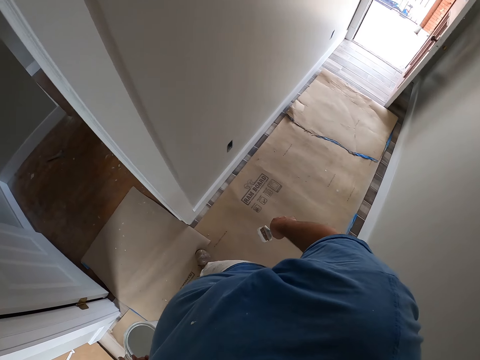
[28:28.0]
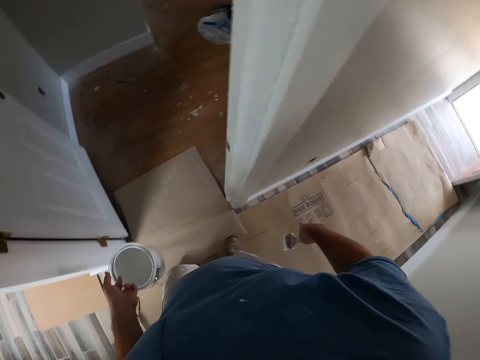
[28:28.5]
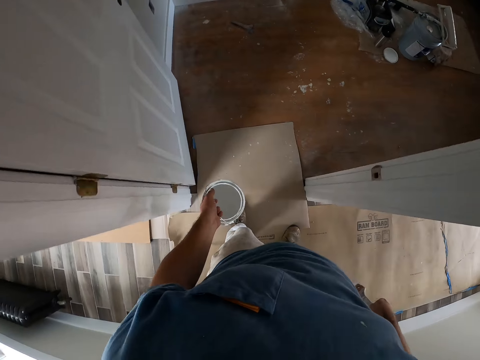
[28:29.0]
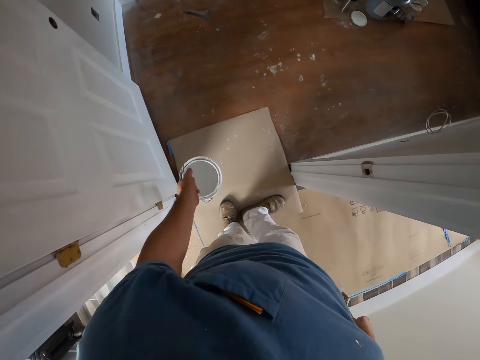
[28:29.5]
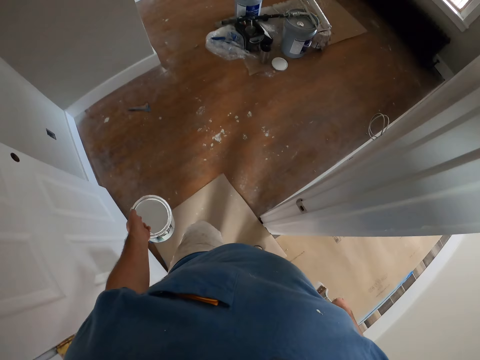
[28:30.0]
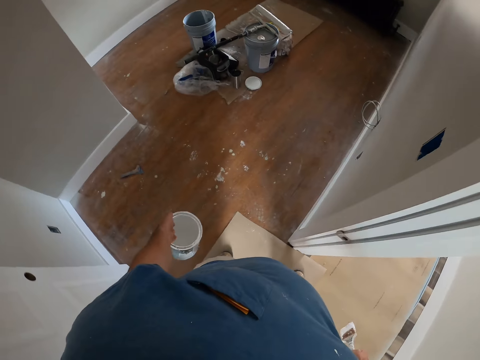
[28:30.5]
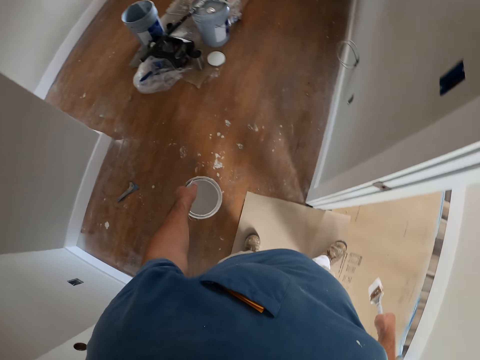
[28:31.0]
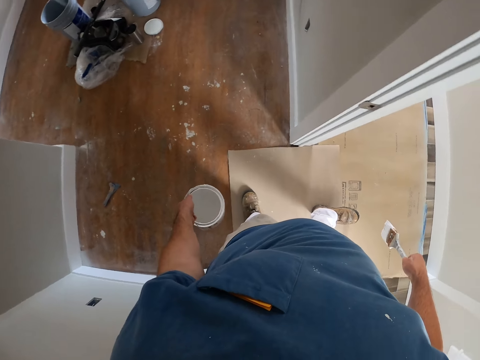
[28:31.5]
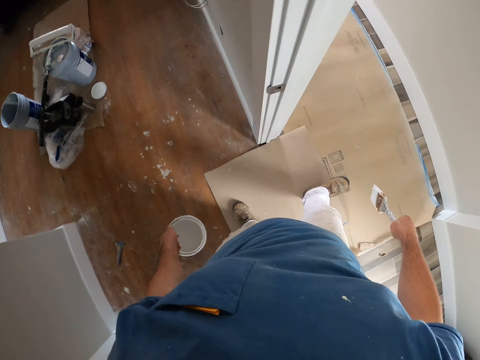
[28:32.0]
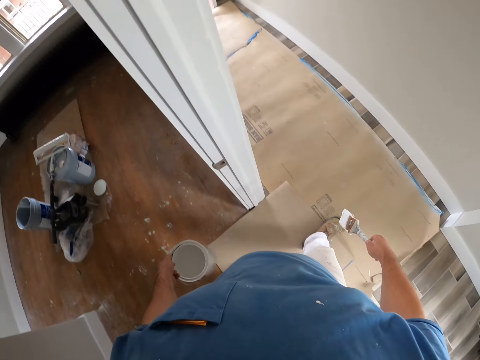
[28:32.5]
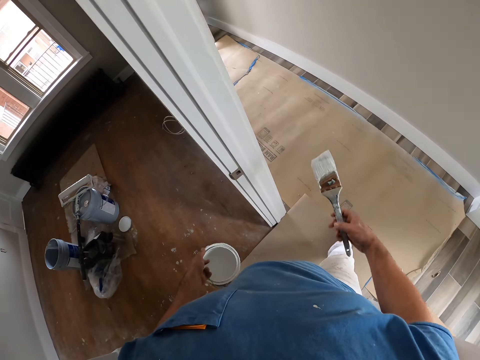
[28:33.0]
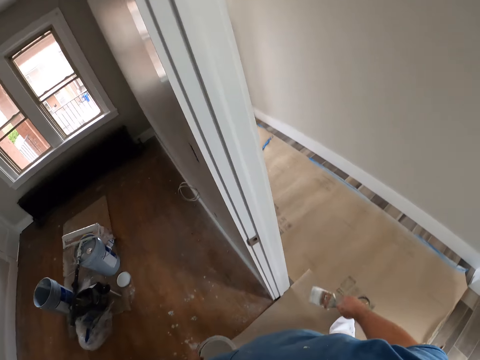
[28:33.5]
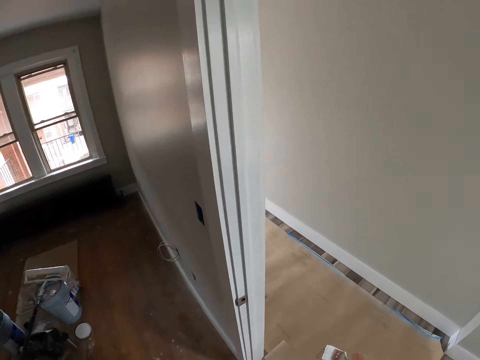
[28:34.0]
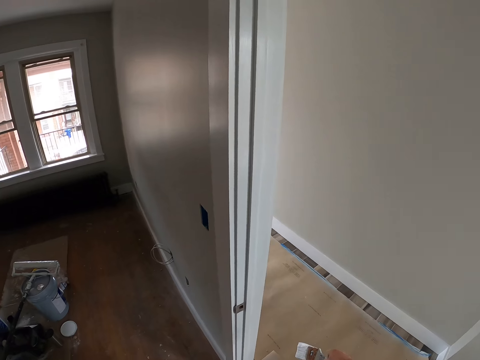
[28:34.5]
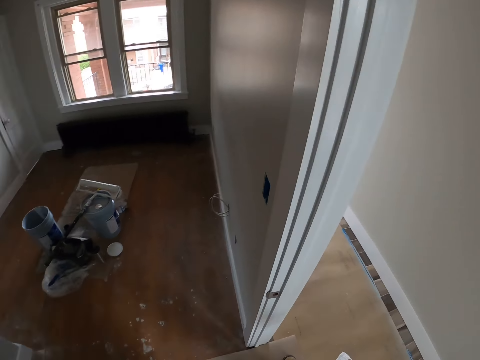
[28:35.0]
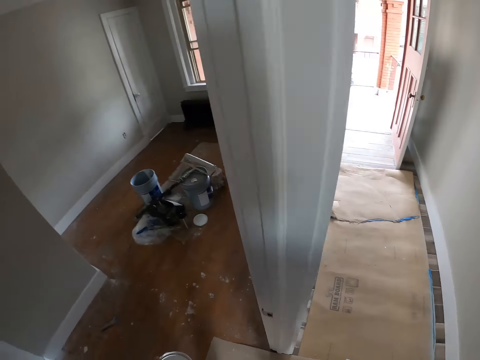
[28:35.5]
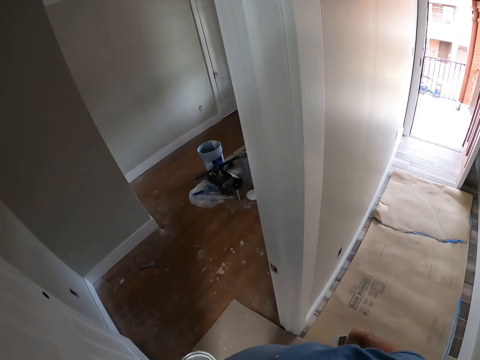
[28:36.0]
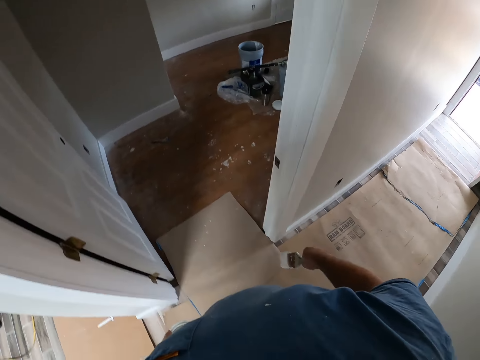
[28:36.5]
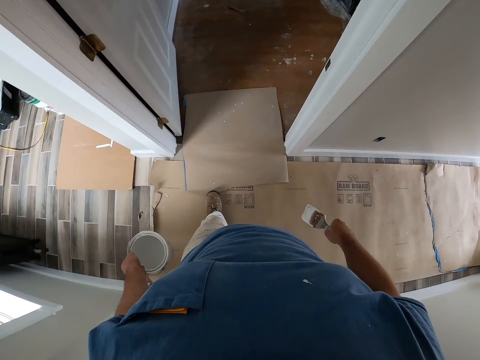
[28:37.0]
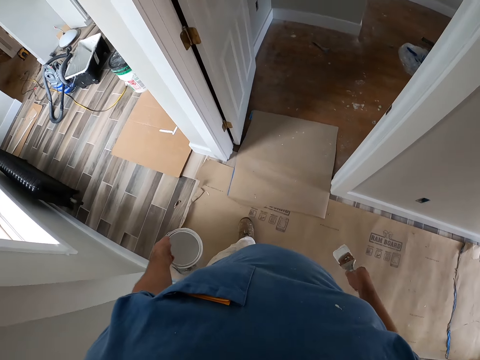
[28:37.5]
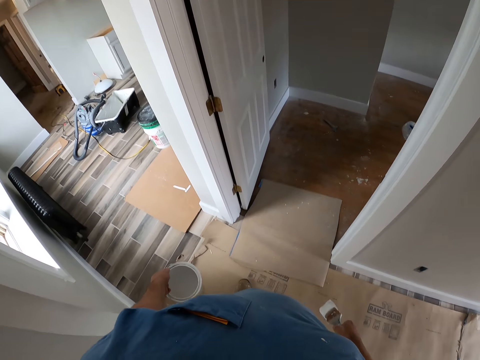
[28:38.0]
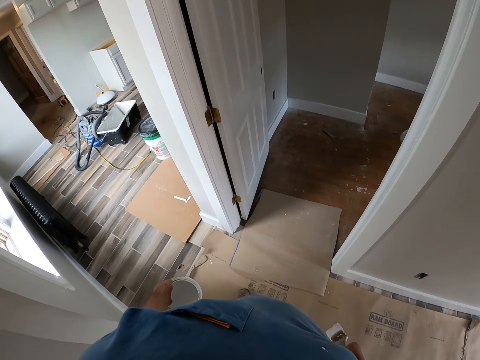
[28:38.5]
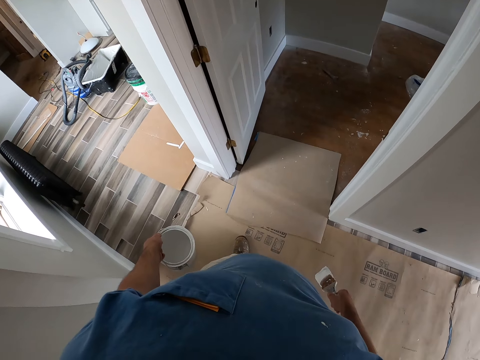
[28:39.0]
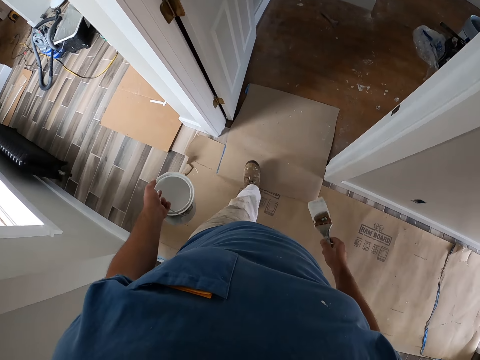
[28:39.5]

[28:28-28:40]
The camera wearer peeps into a room. They look around. They walk backwards.

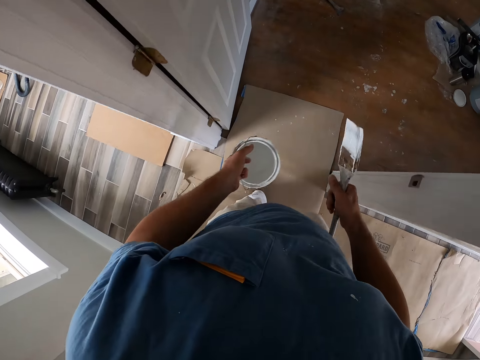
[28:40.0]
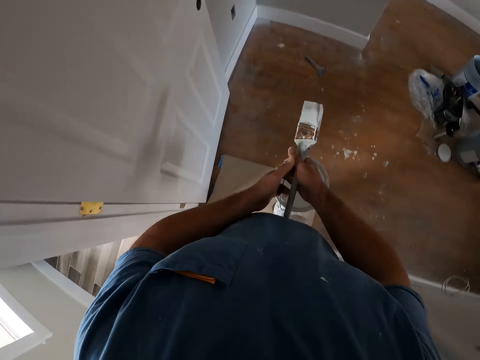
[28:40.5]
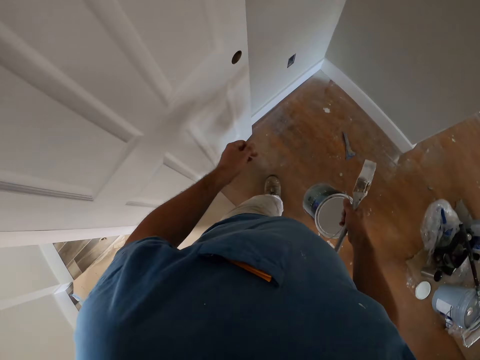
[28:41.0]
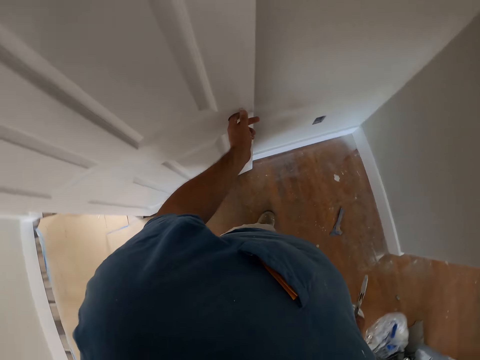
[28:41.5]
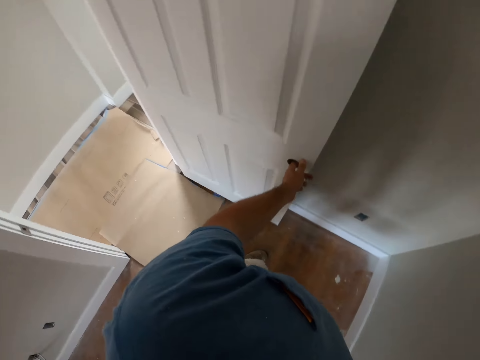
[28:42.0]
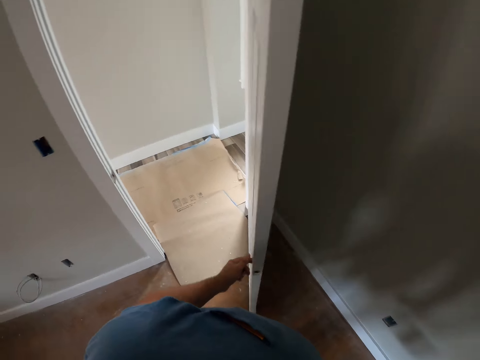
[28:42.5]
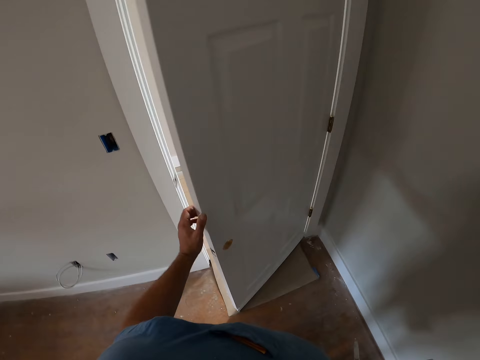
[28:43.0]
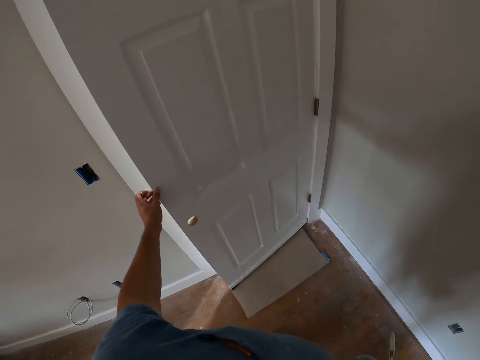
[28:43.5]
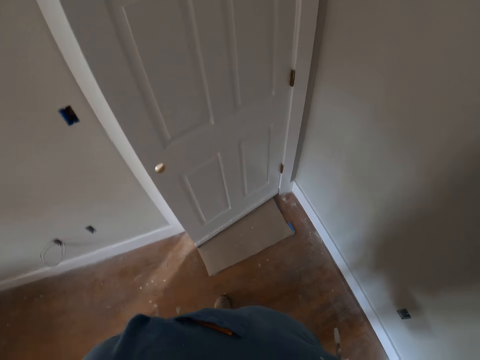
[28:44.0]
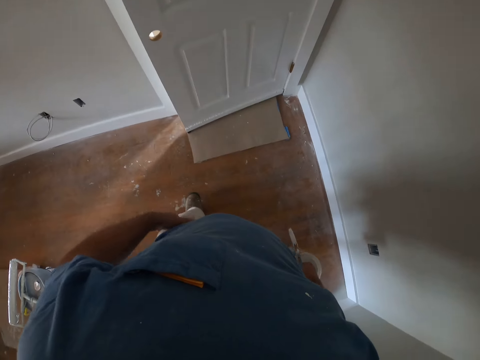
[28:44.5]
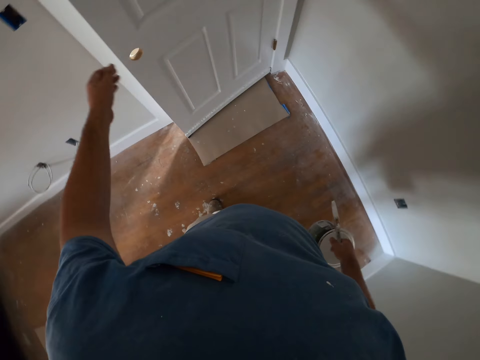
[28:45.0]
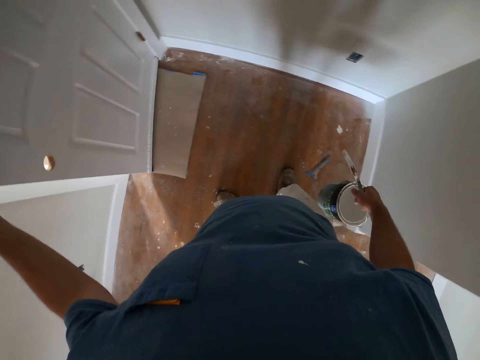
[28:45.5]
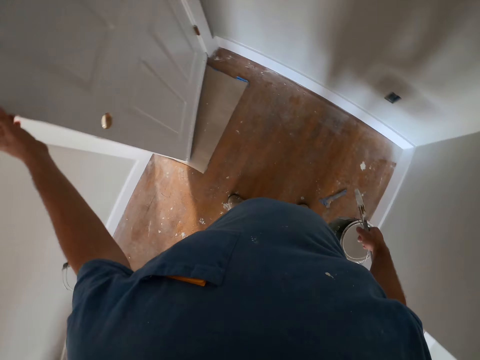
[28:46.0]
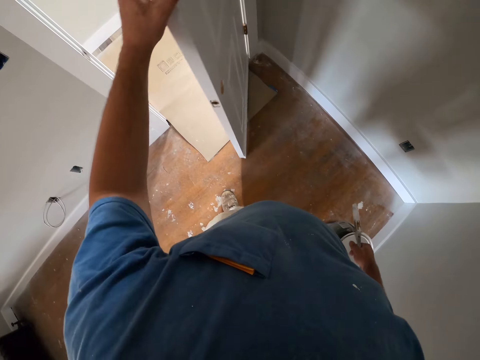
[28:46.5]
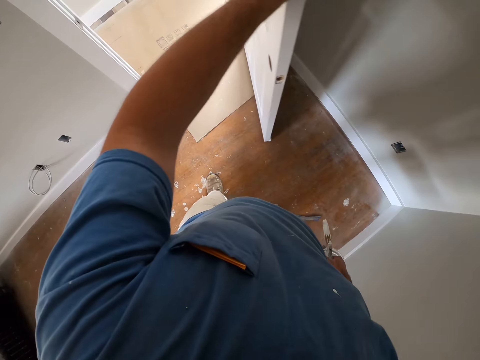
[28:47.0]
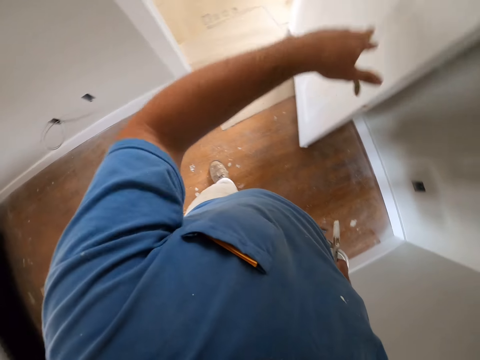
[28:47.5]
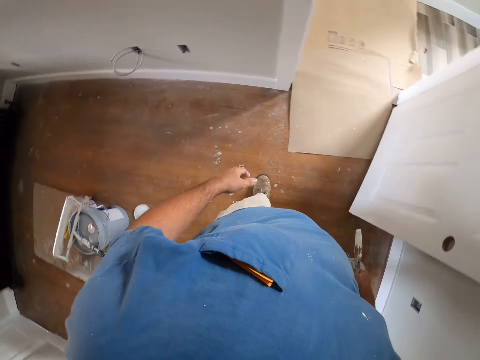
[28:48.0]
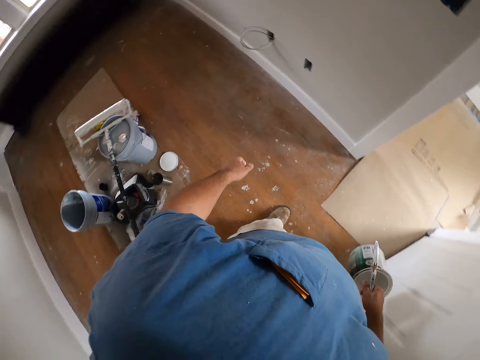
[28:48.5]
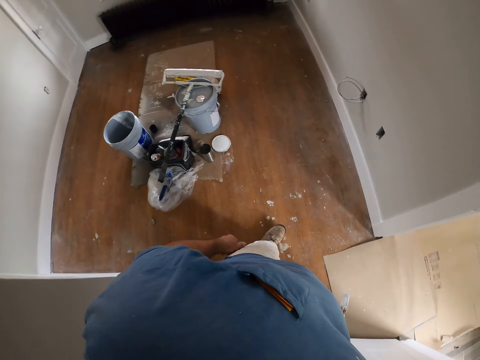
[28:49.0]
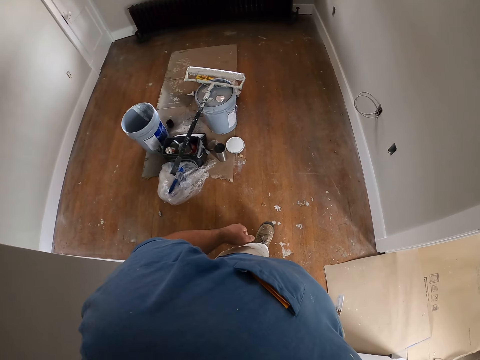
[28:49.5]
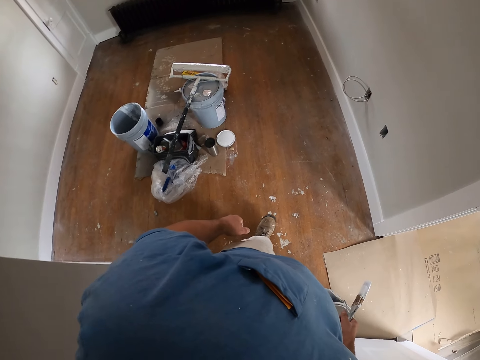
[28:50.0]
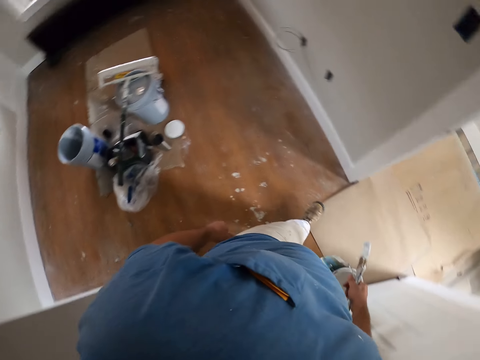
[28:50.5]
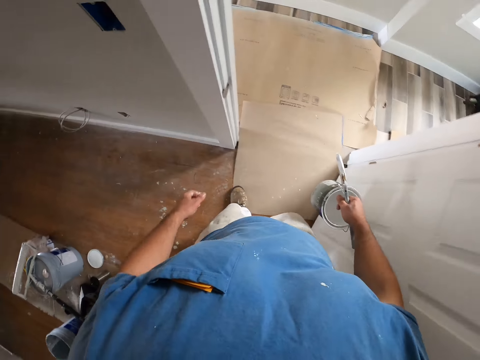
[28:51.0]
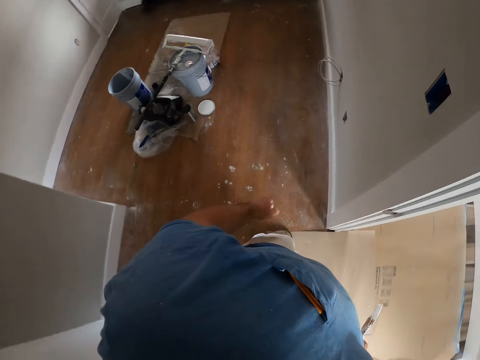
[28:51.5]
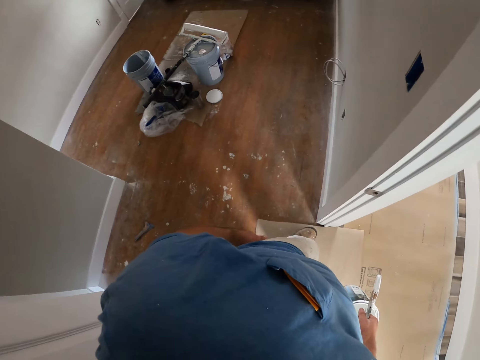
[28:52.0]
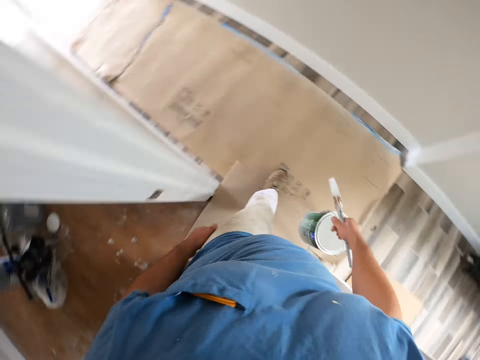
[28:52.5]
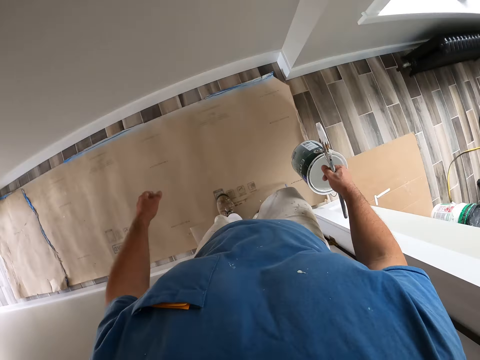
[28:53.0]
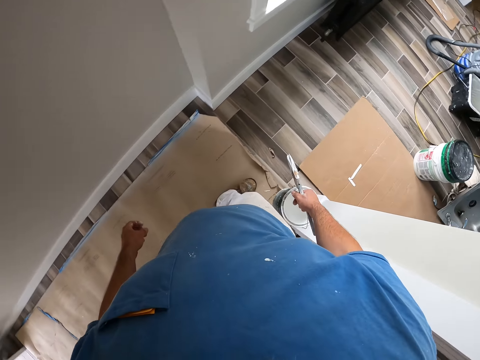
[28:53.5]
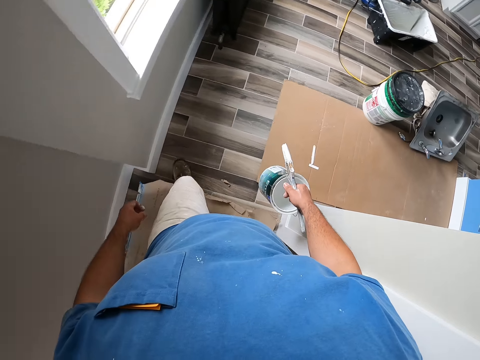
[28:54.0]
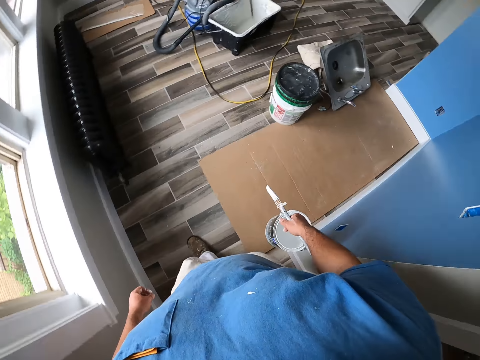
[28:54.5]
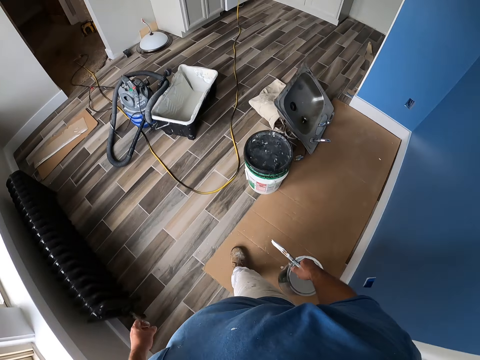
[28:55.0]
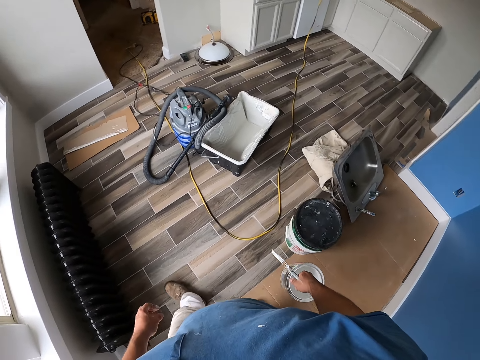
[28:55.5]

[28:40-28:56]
The camera wearer walks into the room. He passes the bucket of paint from his left hand to his right hand. He walks around the room. He puts his left hand into a hole in a door. He closes the door with his left hand. He wipes his hand on his trousers. He touches his left thigh with his left hand. He opens the door with his left hand. He walks around the room. He walks out of the room.
